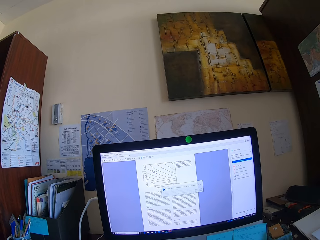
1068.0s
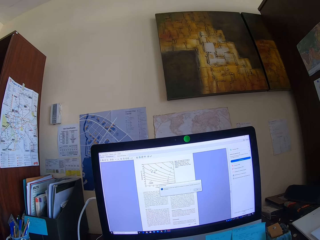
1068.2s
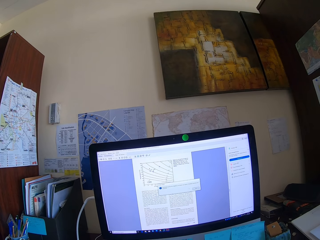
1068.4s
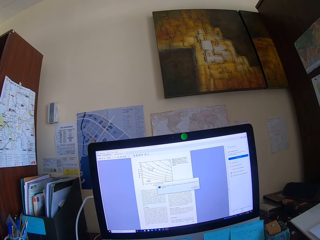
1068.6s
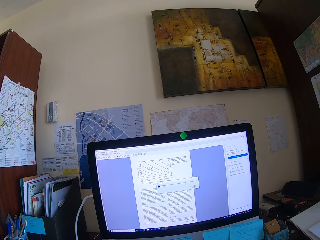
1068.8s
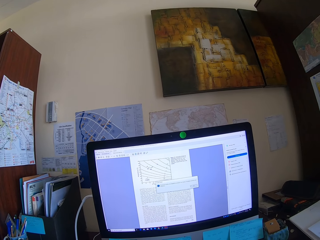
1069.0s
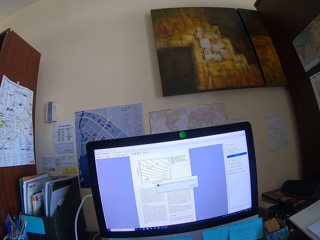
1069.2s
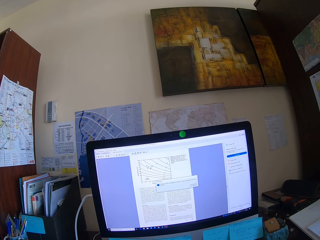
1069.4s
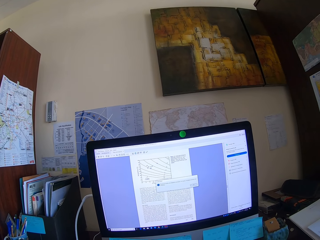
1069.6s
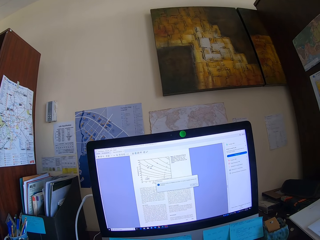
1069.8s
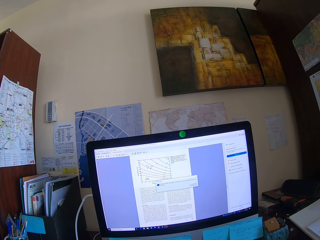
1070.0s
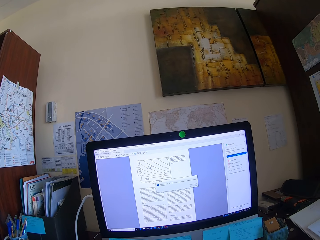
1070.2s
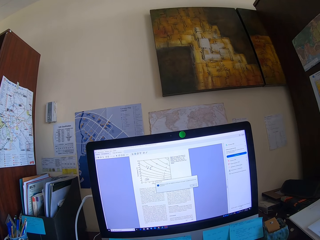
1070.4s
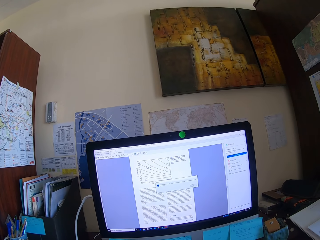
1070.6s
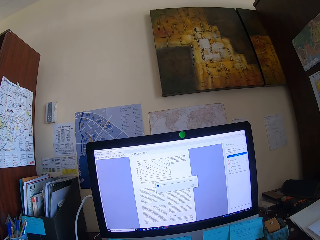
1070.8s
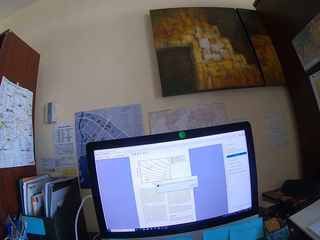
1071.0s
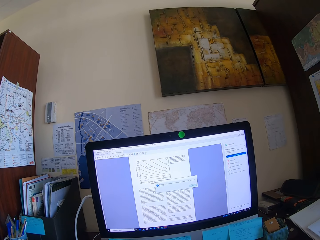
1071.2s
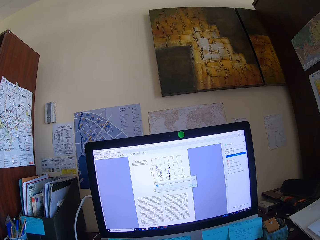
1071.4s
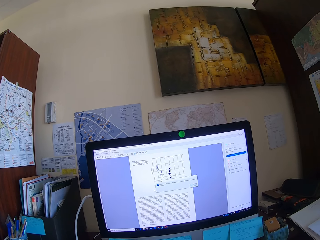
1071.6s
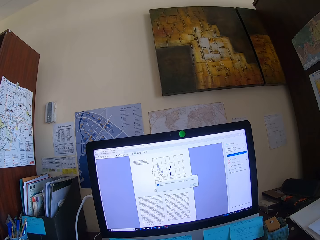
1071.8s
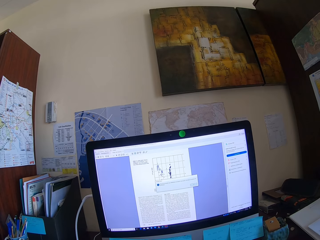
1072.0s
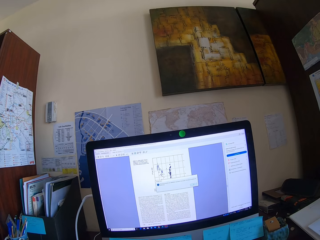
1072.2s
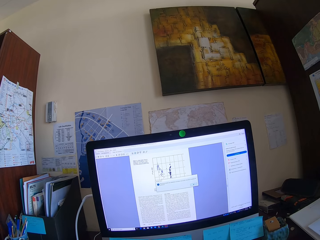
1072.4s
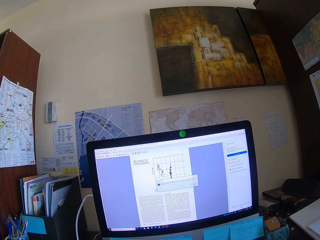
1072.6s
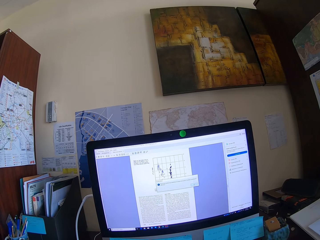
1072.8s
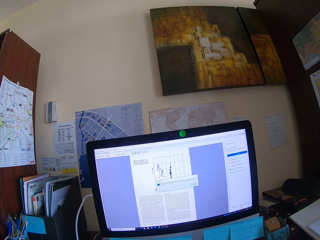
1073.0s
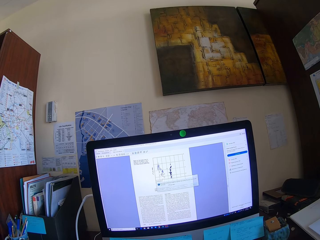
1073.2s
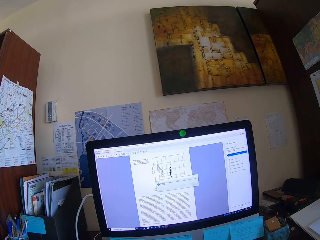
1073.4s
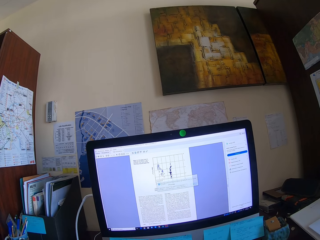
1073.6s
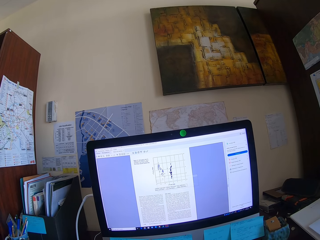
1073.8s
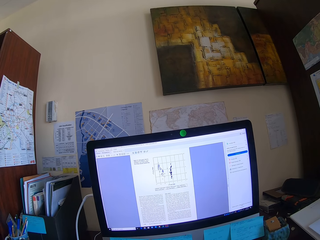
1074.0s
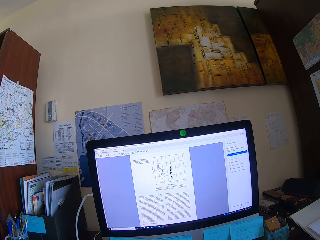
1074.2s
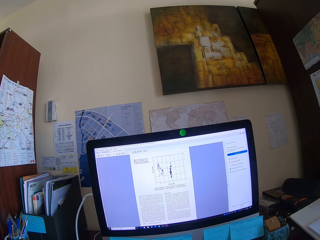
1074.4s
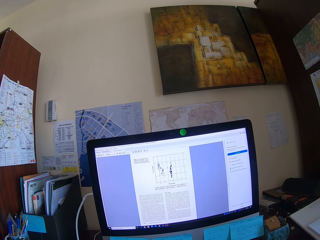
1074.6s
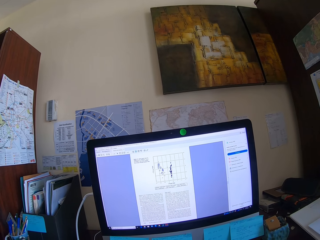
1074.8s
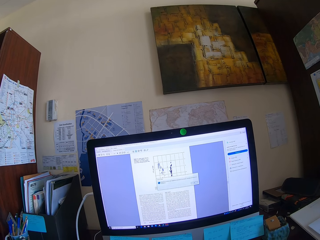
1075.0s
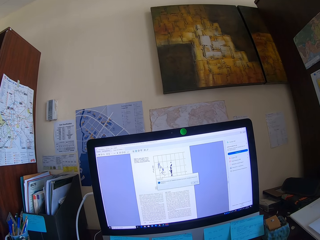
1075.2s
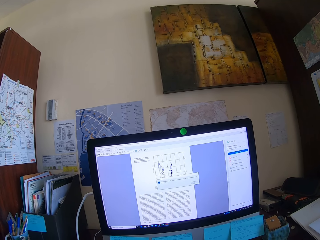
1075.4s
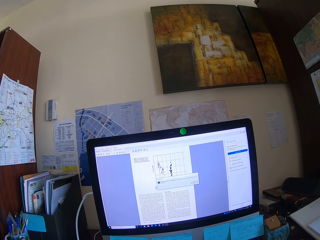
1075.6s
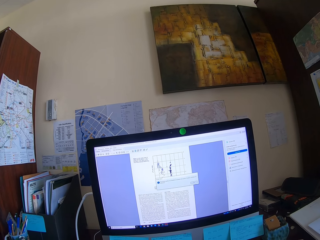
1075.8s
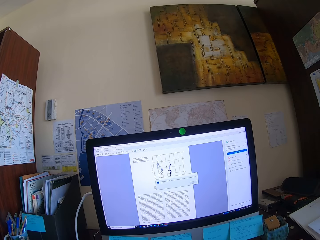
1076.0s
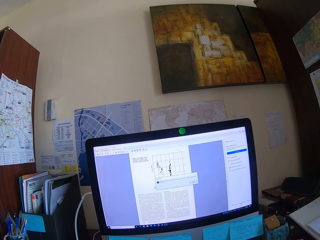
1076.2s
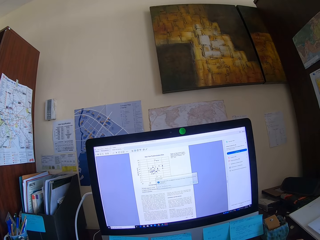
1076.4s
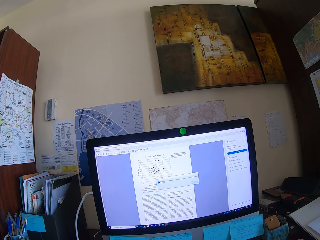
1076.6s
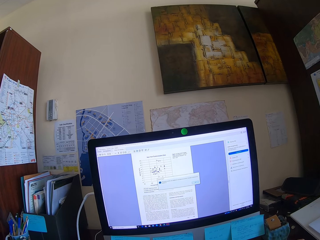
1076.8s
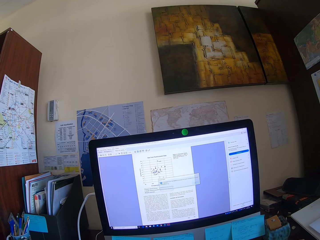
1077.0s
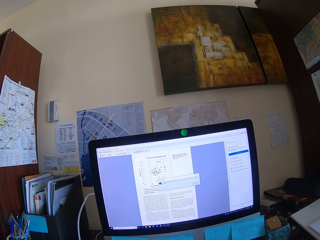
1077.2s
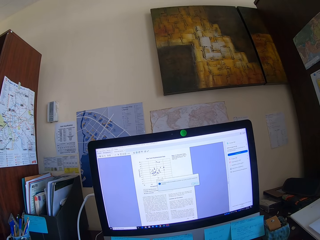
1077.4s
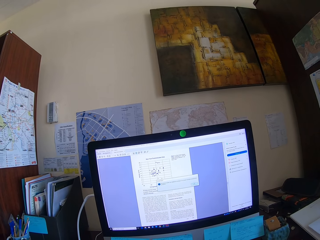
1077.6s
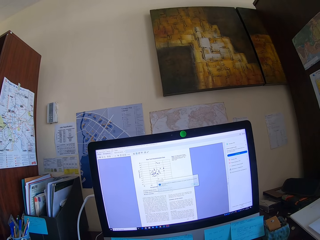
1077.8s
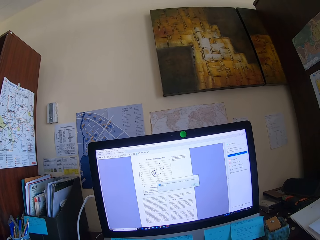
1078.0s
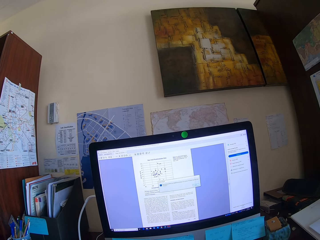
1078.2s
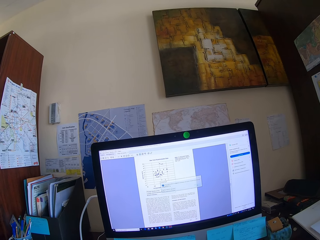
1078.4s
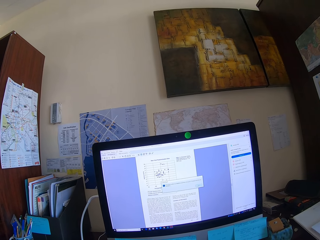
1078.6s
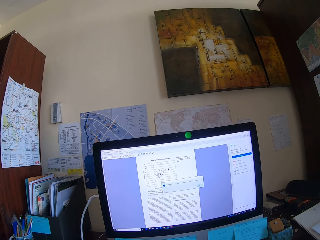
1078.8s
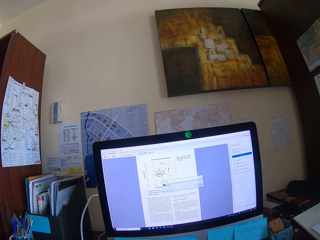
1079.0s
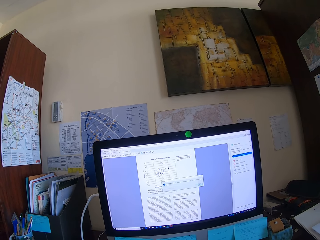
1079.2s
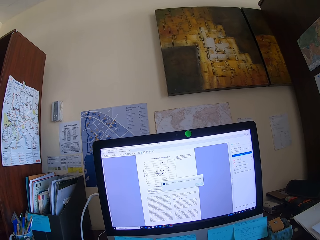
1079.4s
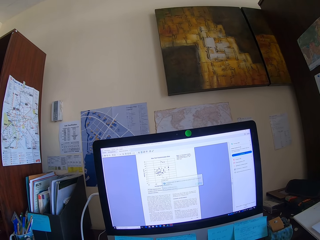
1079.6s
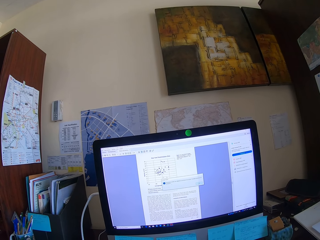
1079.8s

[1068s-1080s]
The camera wearer looks at the machine.

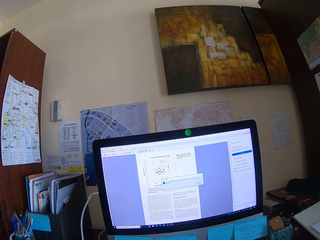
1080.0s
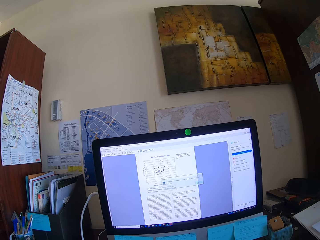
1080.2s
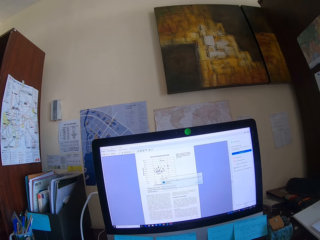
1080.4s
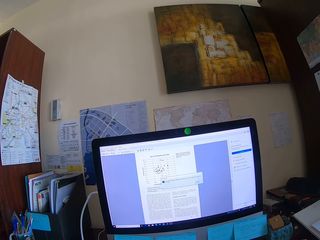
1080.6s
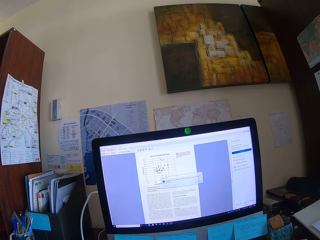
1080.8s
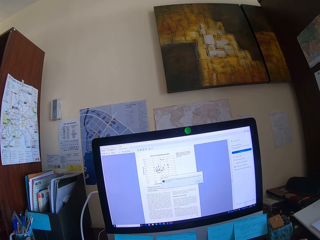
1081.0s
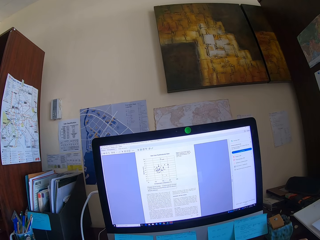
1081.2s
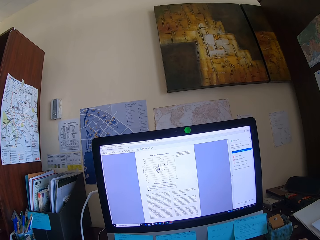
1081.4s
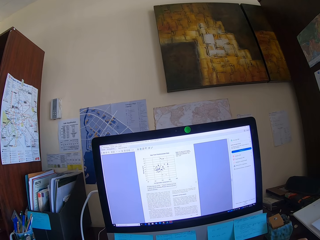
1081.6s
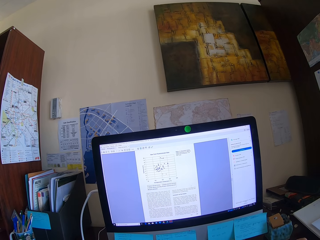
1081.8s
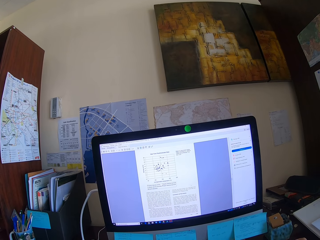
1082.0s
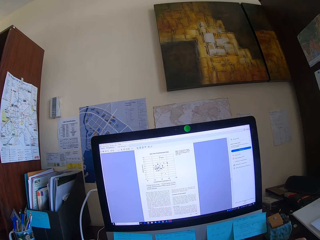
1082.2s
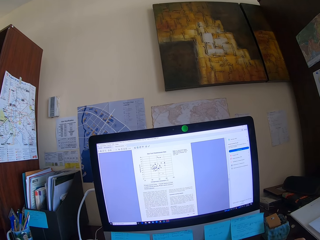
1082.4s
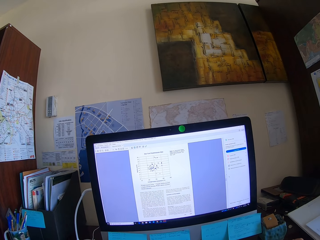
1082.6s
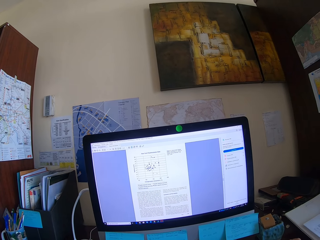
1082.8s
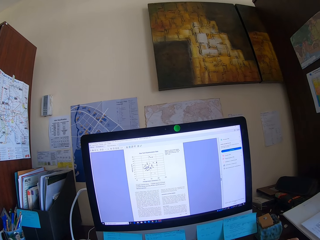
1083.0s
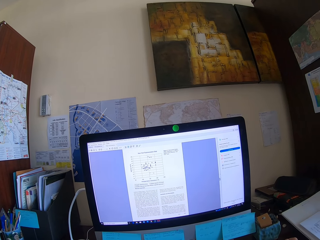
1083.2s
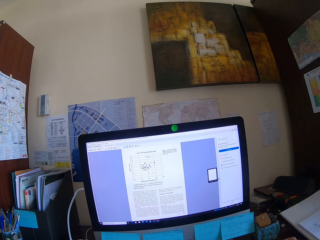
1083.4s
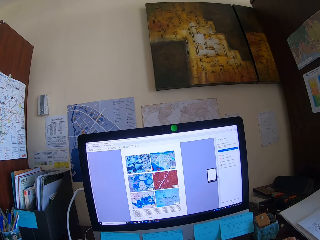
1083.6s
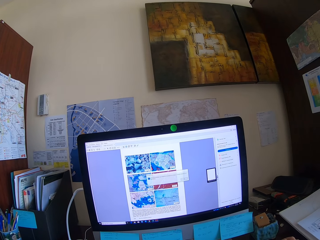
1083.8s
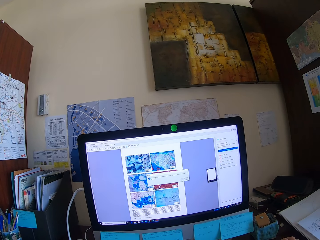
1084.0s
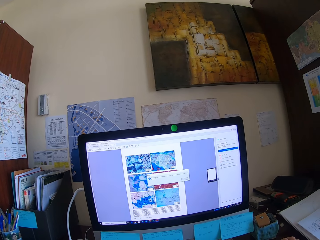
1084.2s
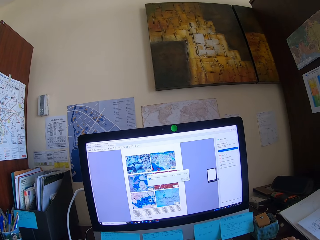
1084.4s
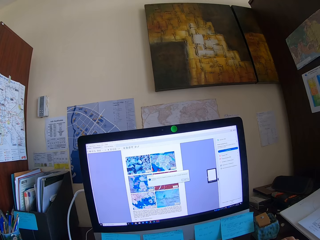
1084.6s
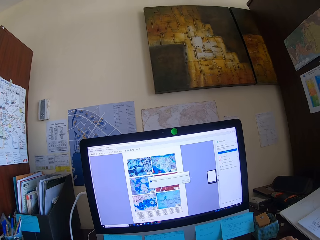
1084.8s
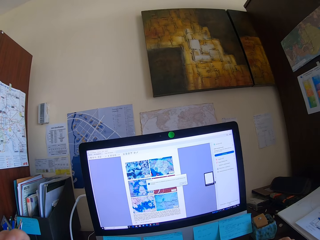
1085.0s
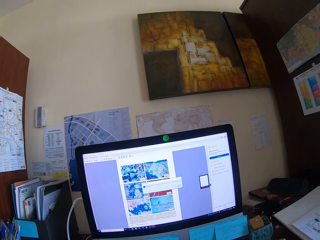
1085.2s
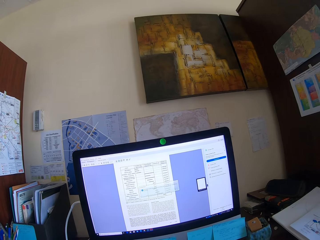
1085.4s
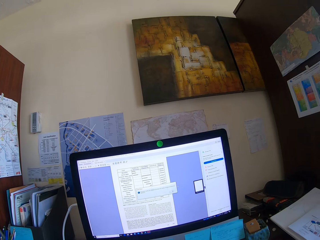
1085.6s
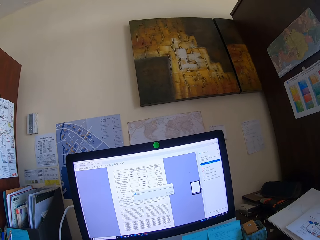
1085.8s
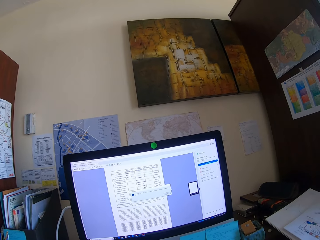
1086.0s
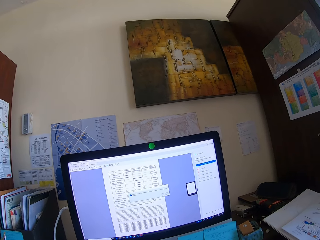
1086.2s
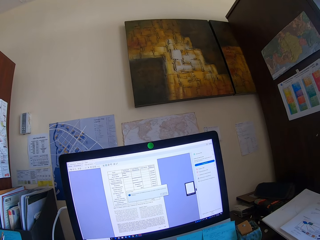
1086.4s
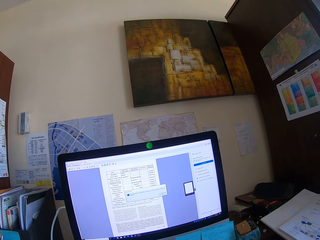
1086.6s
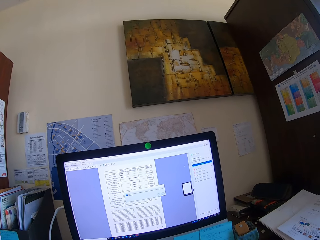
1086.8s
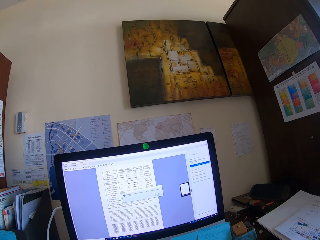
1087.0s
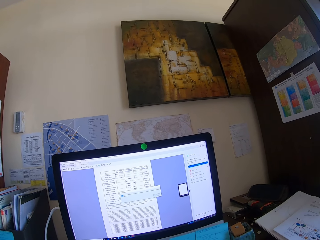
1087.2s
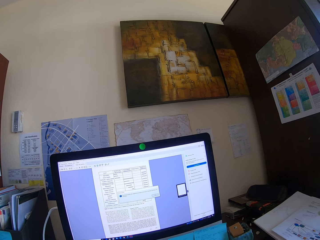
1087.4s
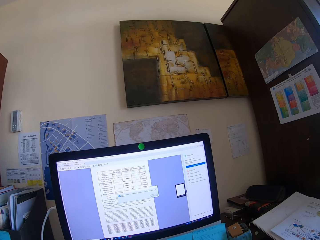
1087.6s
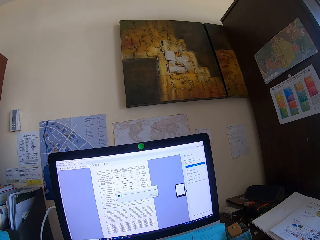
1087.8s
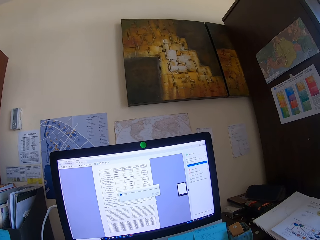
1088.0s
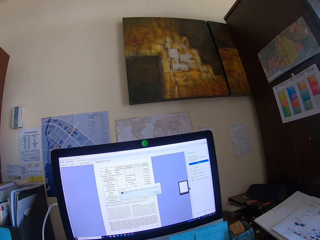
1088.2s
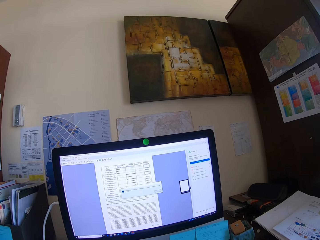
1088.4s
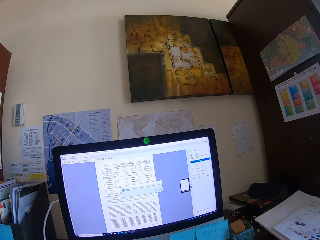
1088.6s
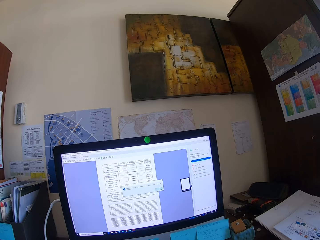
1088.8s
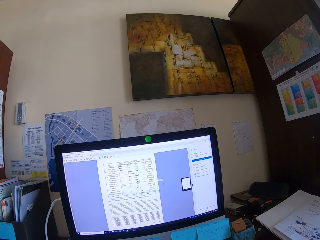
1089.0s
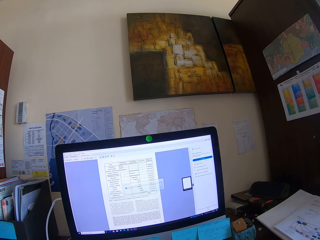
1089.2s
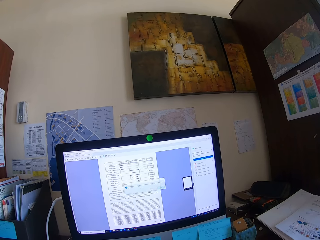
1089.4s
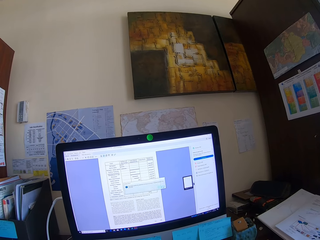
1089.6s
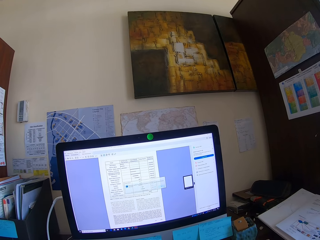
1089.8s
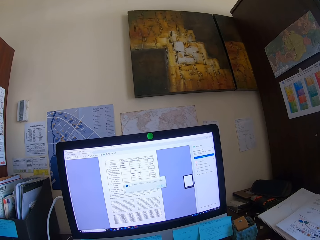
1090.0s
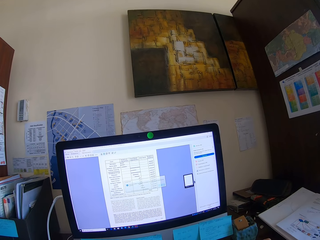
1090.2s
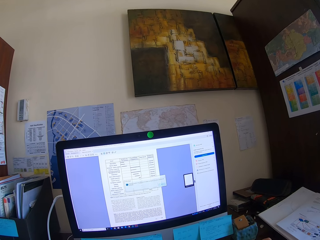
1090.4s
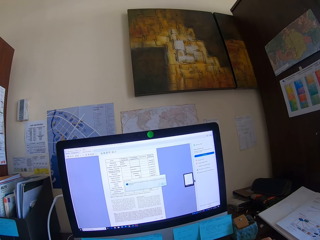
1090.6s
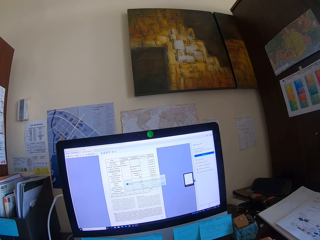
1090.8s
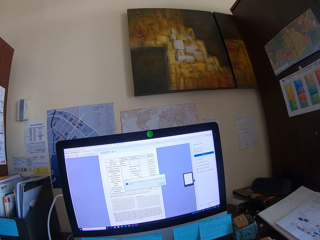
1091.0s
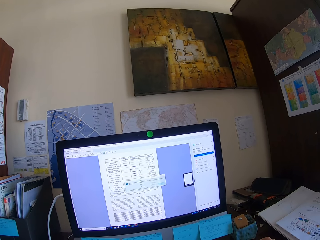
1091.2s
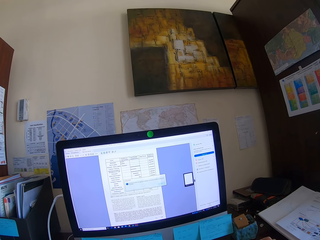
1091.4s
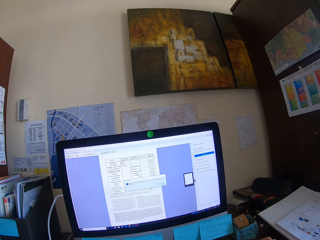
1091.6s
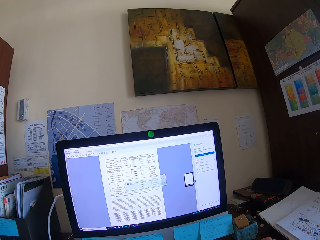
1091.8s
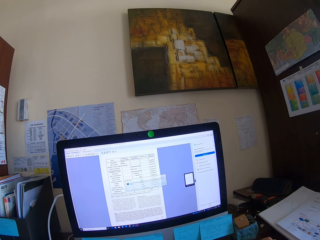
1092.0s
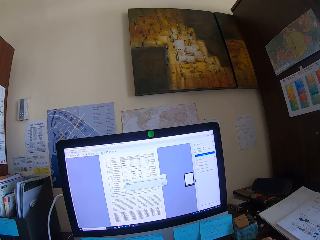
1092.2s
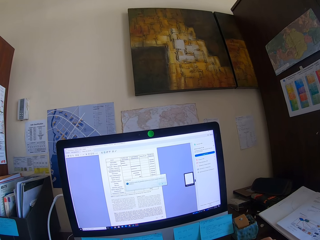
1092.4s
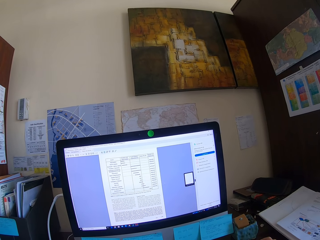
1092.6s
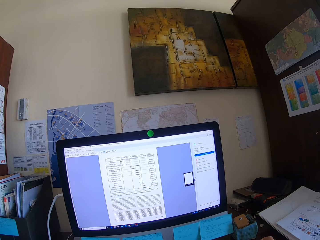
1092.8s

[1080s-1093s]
The camera wearer operates the machine. They read on the machine.
